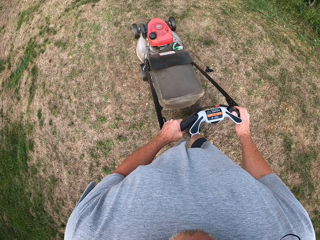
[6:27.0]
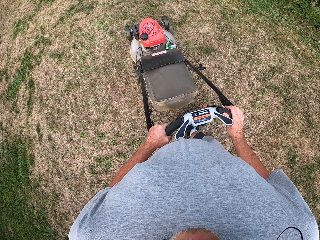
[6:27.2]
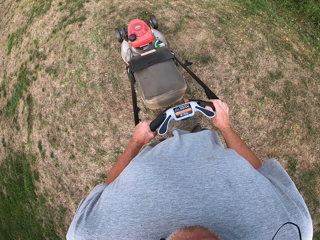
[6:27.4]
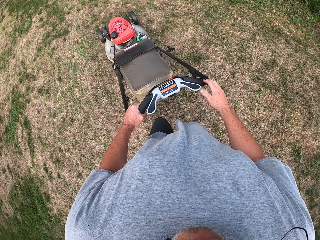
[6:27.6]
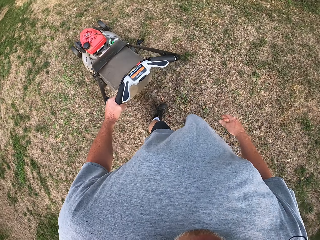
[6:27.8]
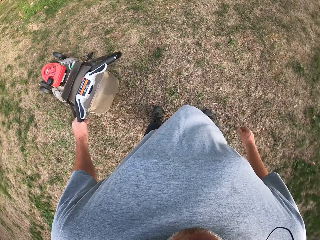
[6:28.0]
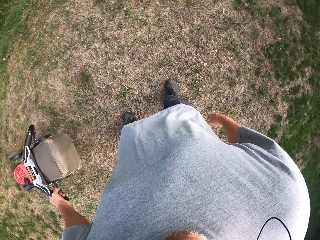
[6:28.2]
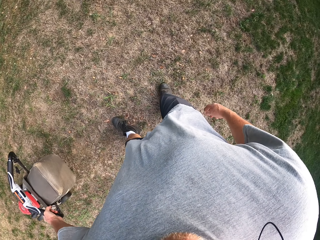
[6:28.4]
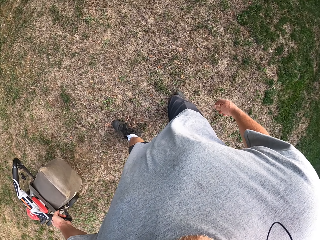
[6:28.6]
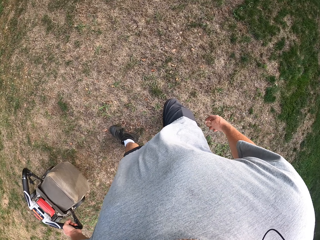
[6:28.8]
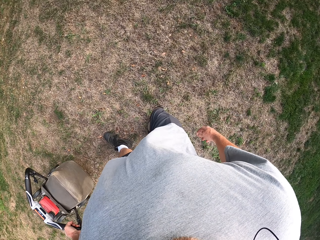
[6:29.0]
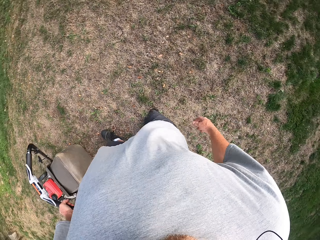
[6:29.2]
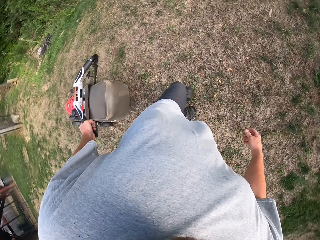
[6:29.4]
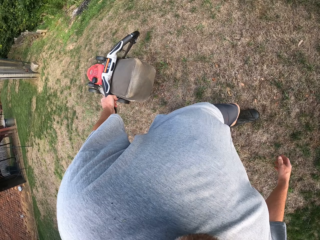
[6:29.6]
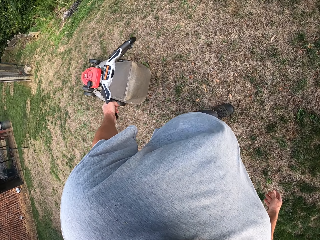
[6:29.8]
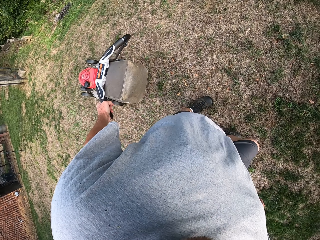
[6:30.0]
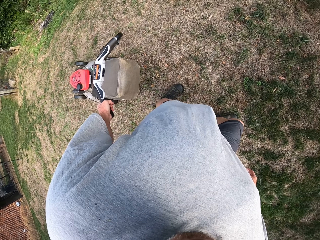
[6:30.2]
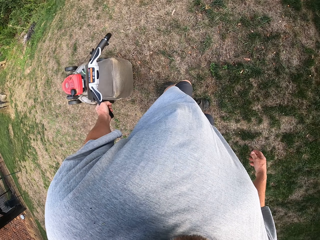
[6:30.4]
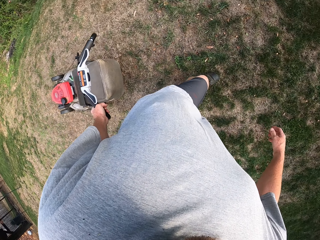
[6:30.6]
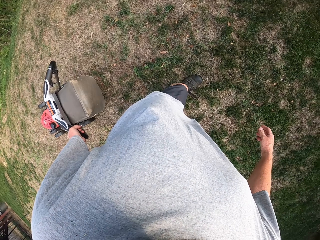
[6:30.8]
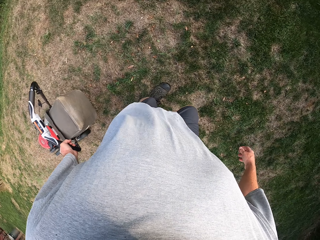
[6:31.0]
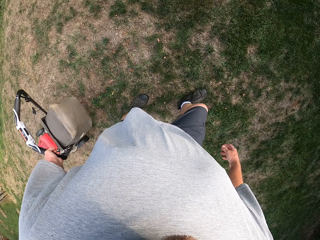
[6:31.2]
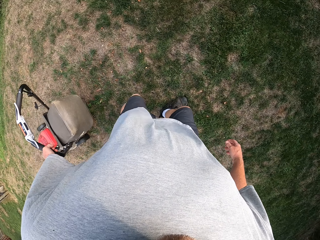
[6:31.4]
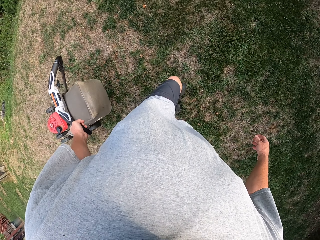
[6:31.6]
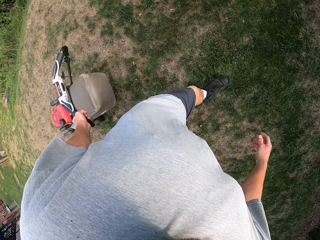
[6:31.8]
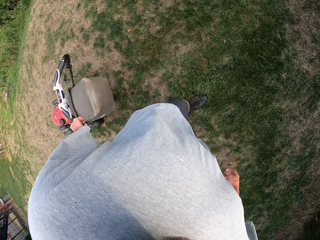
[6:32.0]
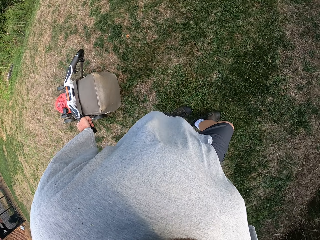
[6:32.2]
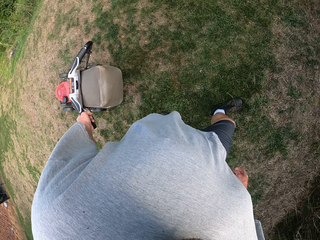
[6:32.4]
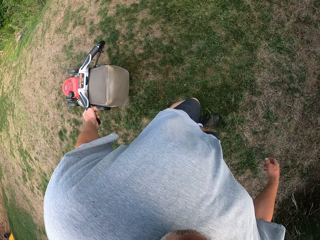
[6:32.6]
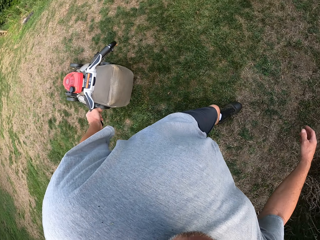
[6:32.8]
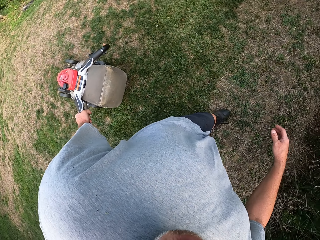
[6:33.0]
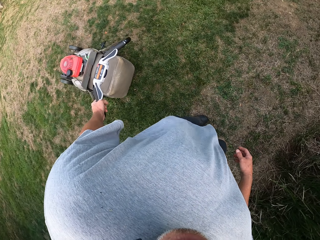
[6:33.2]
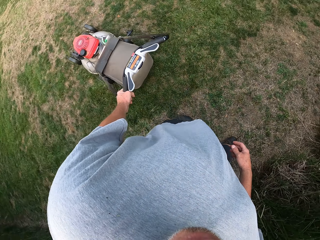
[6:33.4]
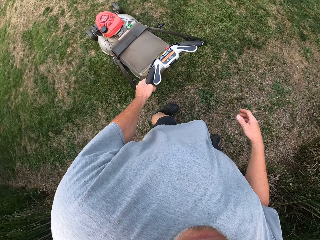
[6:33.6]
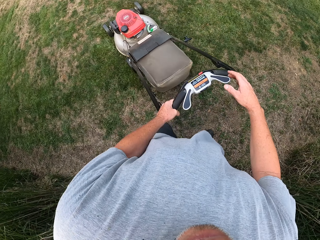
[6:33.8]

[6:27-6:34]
The camera wearer turns around. They move the lawn mower backwards.

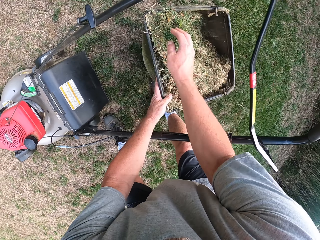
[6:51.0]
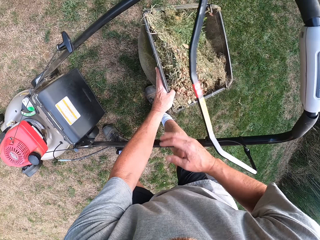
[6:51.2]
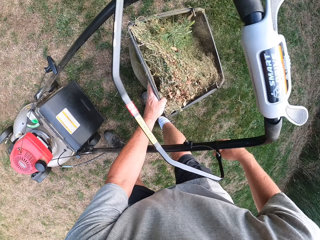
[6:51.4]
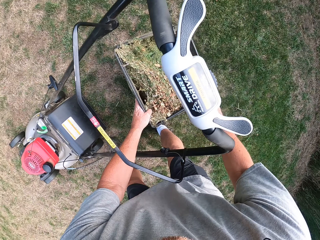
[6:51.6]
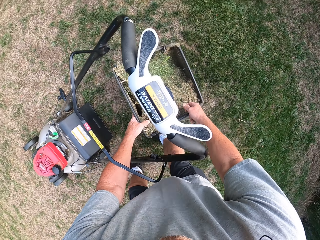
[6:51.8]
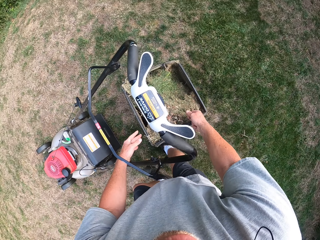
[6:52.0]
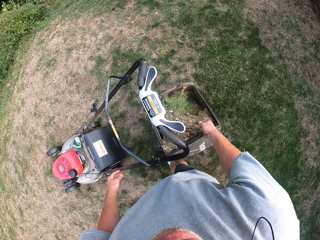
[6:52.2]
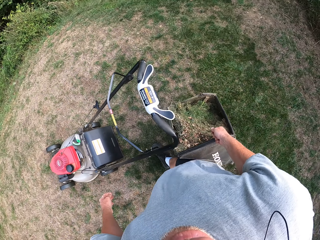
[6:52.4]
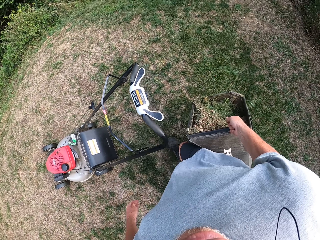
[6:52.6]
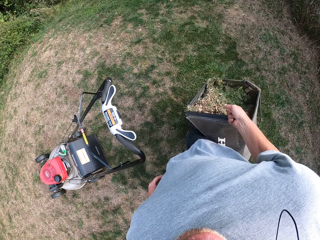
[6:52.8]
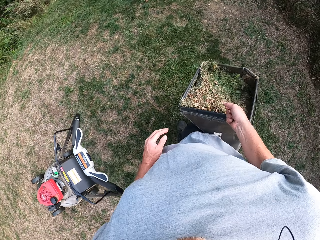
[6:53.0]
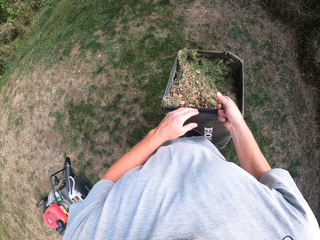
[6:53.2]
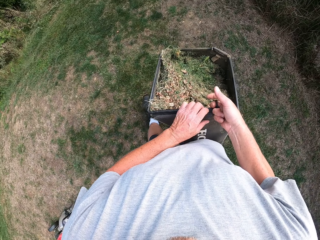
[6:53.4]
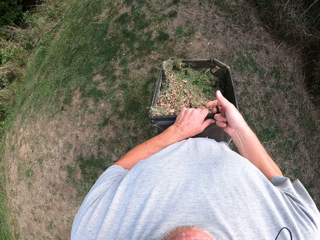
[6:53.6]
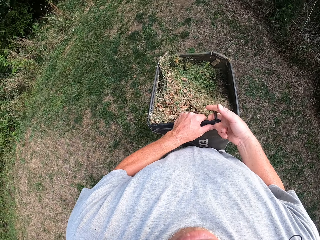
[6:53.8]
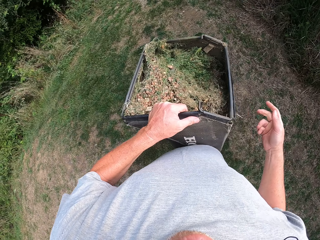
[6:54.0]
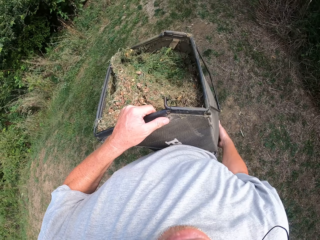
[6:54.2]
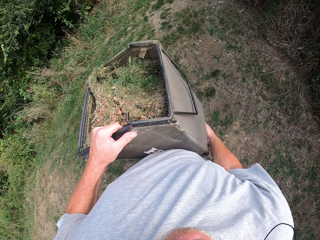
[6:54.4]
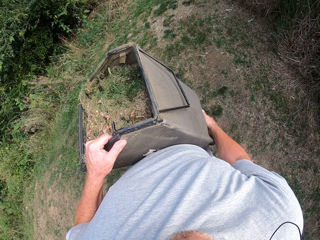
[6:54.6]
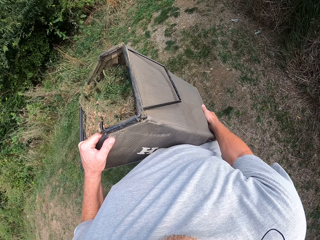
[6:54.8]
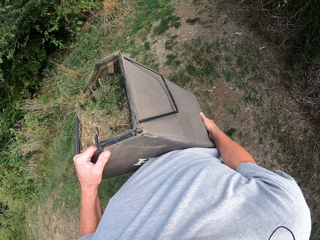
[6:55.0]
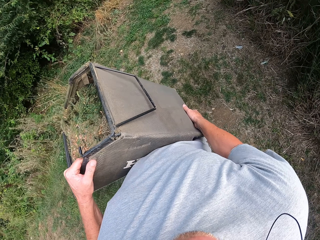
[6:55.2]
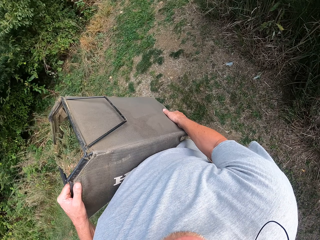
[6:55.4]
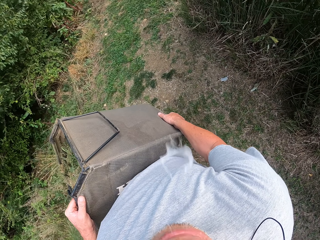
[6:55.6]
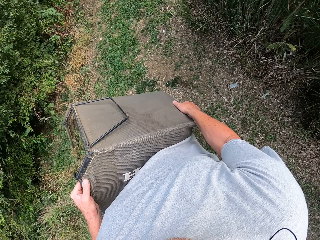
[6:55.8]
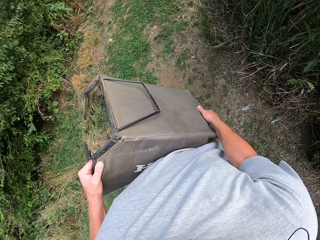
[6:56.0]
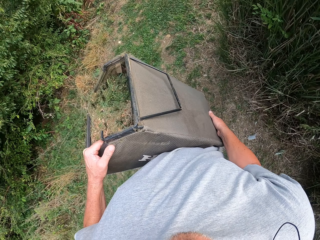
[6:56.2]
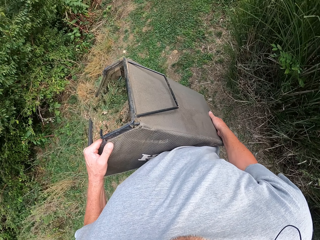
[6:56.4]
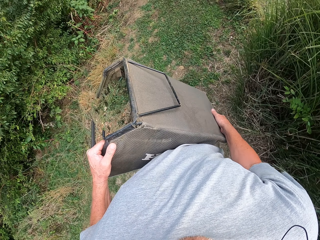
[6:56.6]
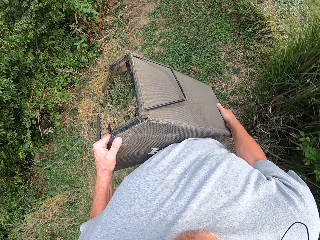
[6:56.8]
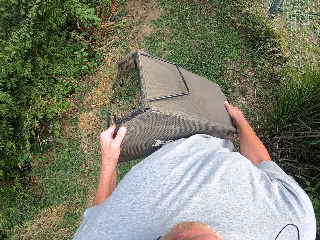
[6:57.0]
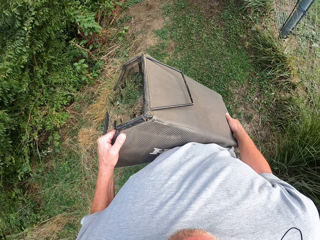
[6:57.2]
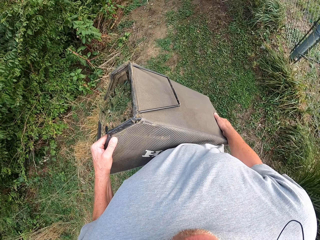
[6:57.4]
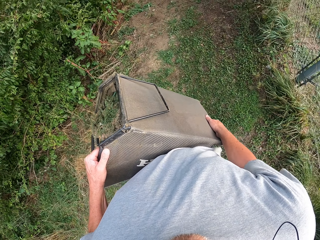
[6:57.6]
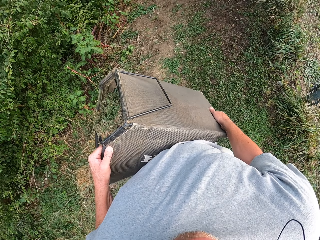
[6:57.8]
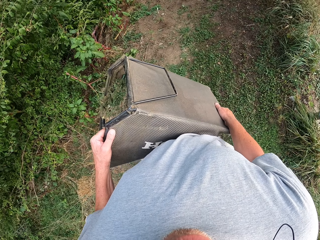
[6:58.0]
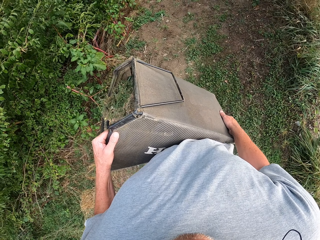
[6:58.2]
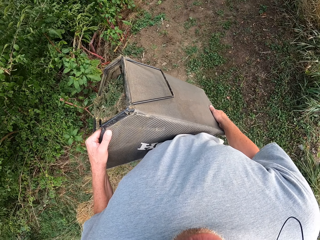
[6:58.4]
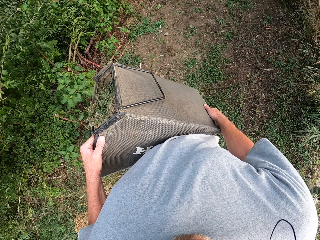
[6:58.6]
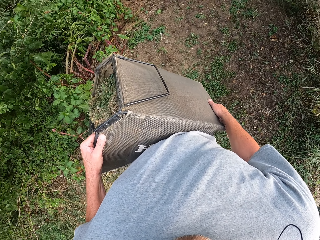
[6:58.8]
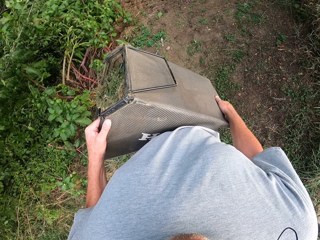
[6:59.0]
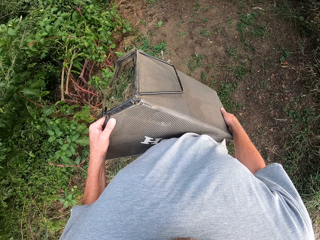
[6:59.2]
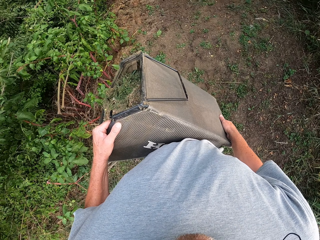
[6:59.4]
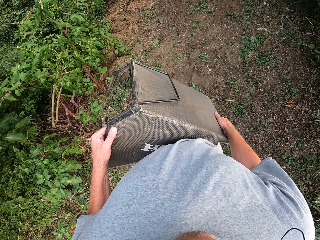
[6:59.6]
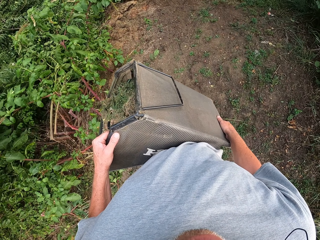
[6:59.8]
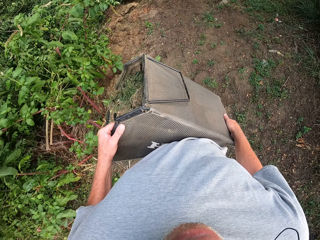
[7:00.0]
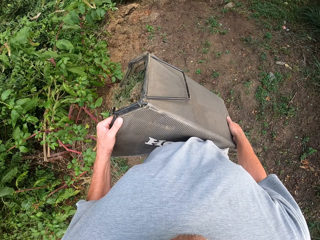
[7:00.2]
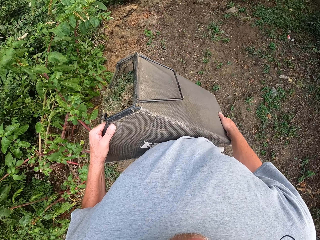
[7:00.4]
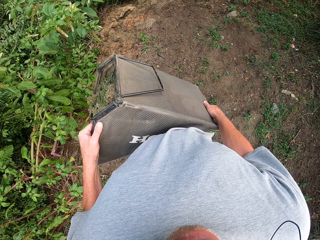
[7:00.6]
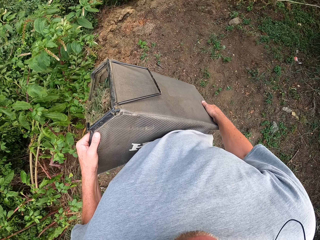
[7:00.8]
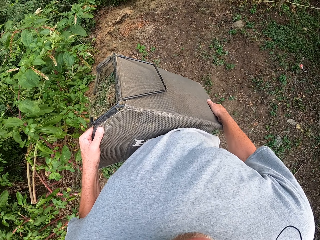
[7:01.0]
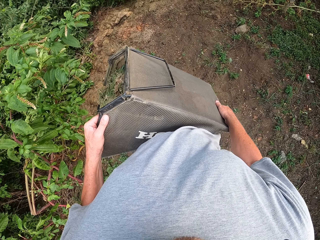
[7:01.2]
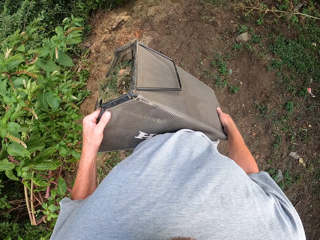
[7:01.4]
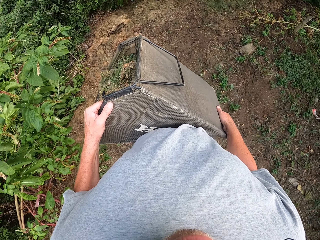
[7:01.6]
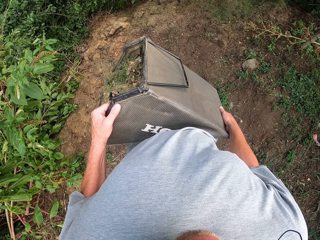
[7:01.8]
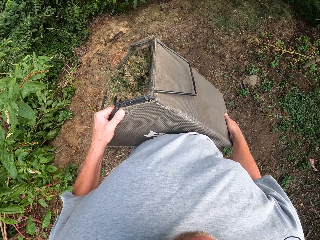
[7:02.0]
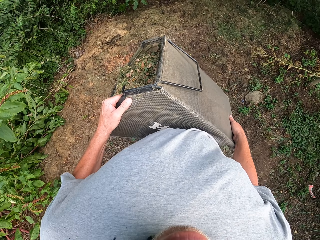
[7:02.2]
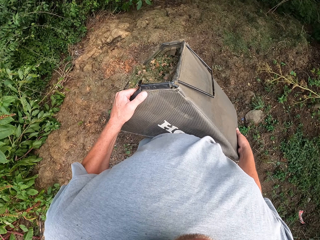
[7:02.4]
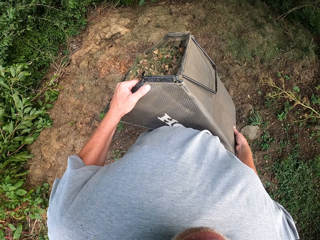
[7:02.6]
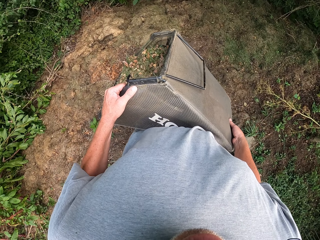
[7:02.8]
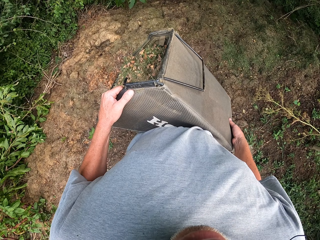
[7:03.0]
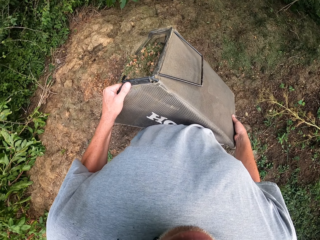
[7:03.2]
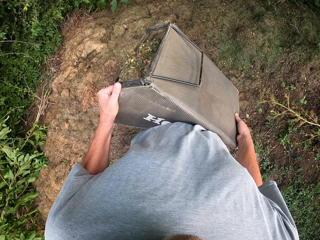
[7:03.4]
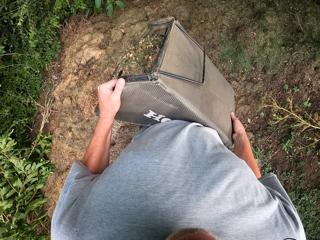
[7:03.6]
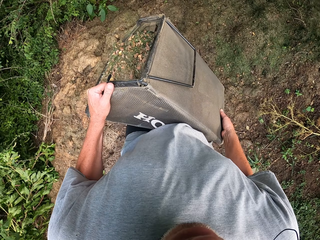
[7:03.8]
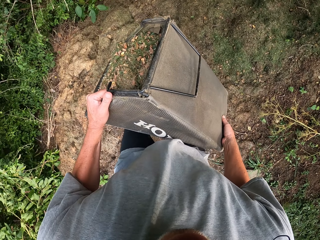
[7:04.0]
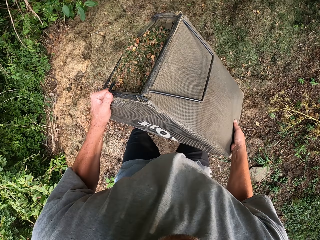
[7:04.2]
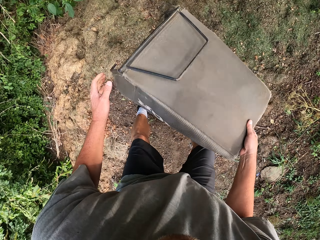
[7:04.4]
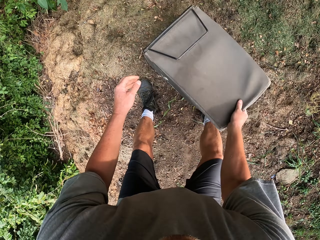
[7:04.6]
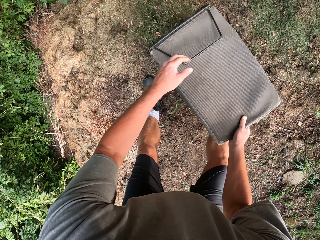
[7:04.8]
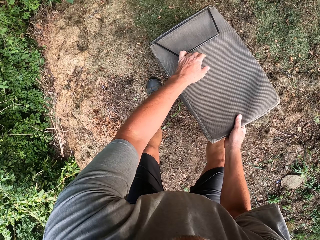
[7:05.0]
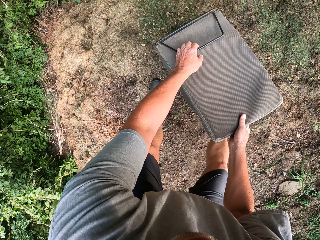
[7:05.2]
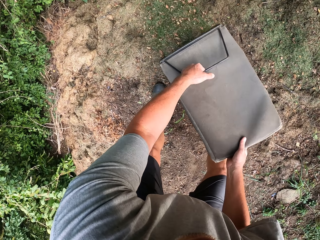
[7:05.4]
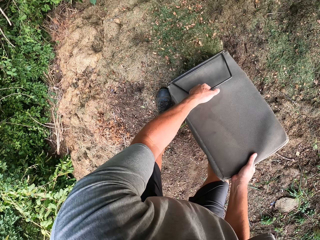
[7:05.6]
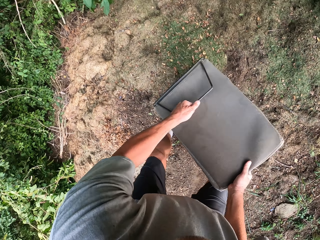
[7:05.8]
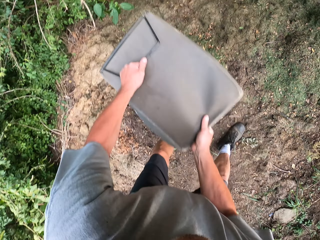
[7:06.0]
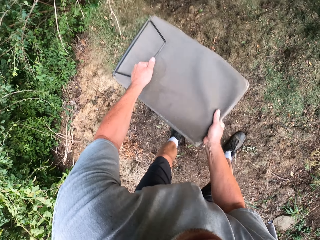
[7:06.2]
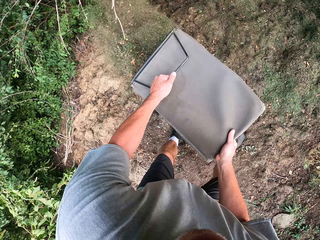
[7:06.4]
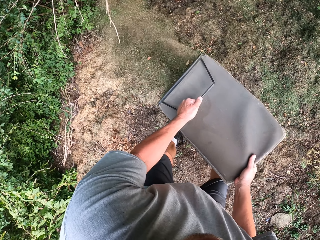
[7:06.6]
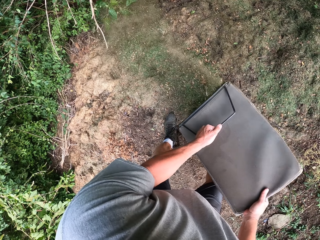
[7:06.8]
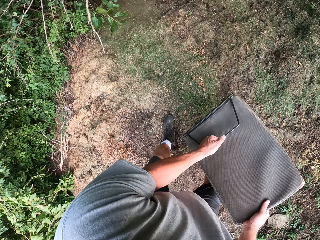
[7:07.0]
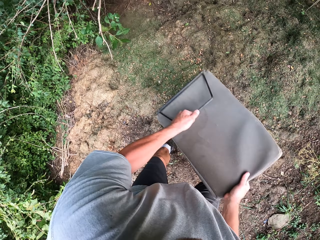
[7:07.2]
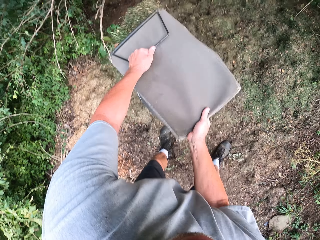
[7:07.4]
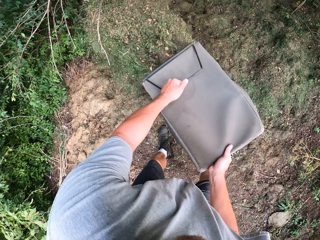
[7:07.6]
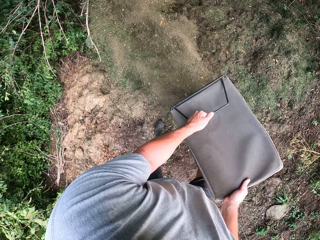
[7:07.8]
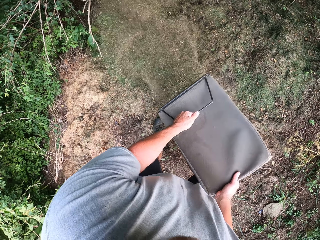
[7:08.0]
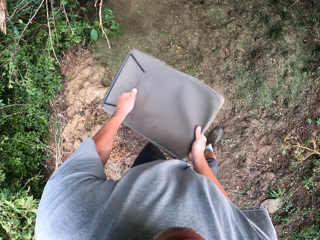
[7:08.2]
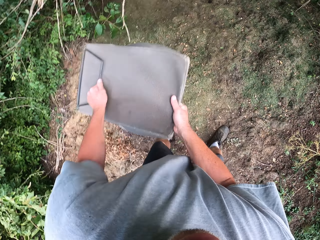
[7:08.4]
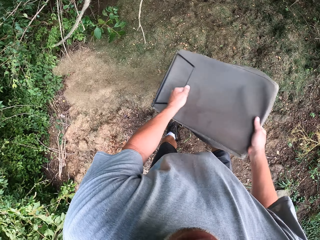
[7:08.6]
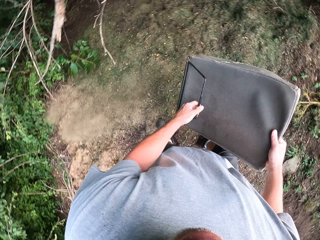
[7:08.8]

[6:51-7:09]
The camera wearer moves around. They pick up the grass catcher or bag on the ground. They walk around. They pour the grass on the ground. They throw the grass in the bag on the ground.
